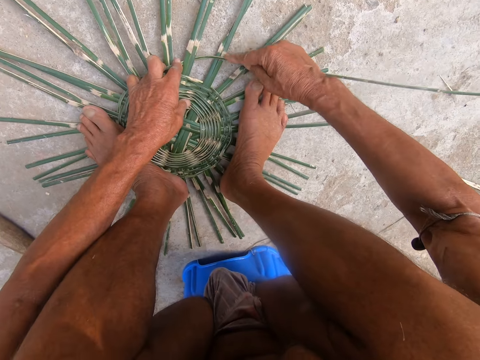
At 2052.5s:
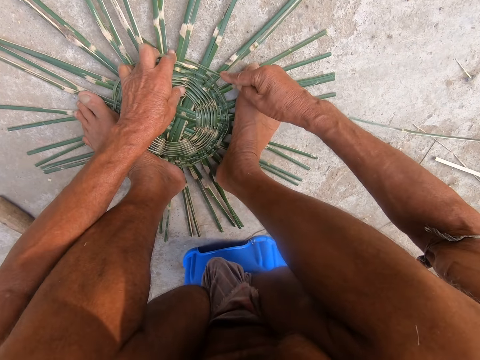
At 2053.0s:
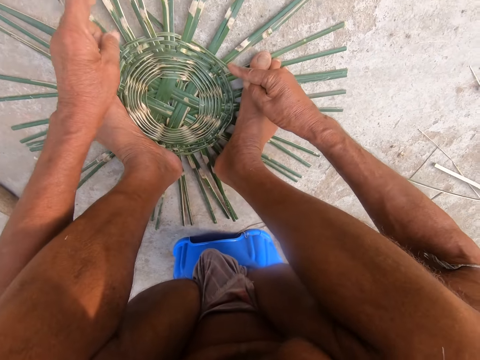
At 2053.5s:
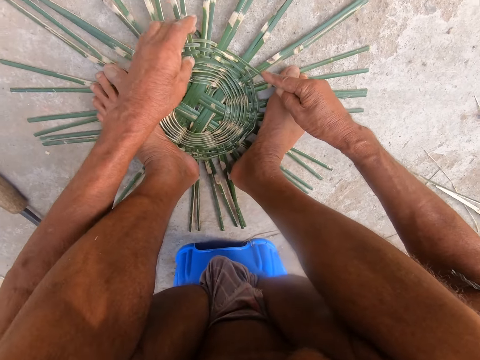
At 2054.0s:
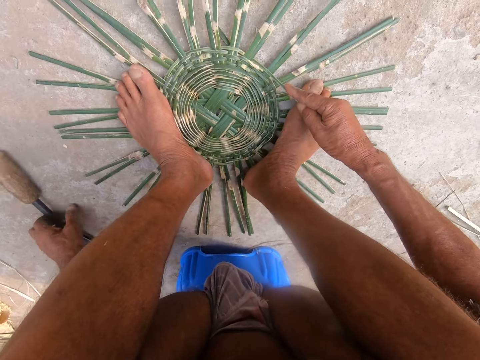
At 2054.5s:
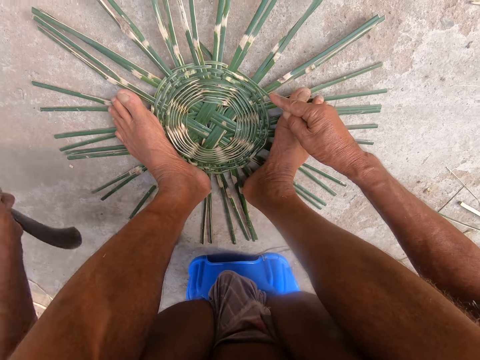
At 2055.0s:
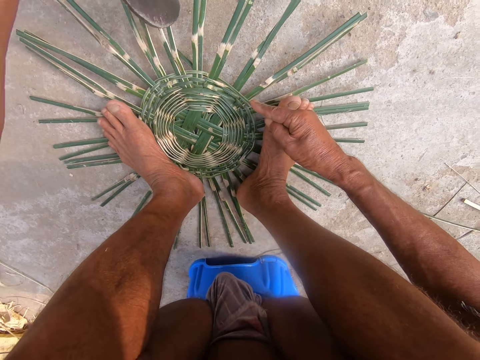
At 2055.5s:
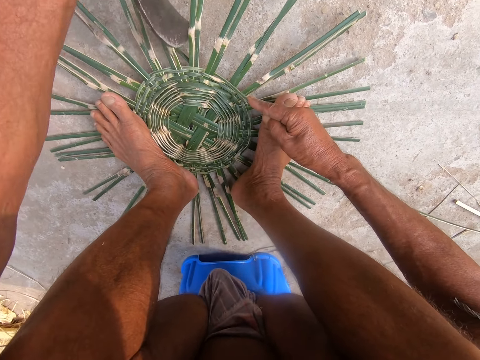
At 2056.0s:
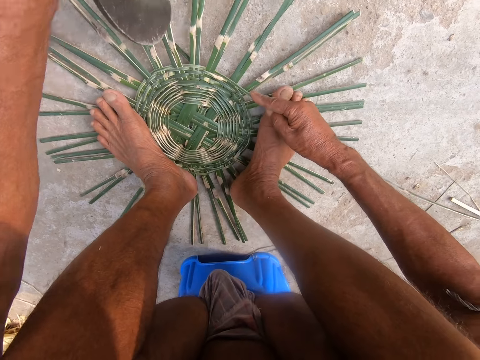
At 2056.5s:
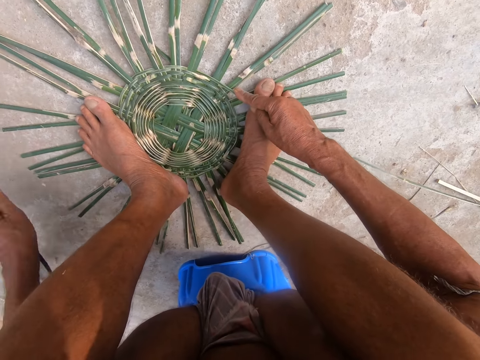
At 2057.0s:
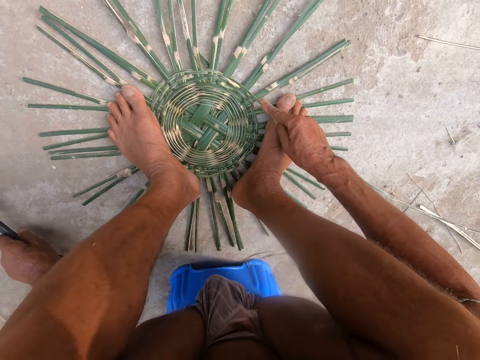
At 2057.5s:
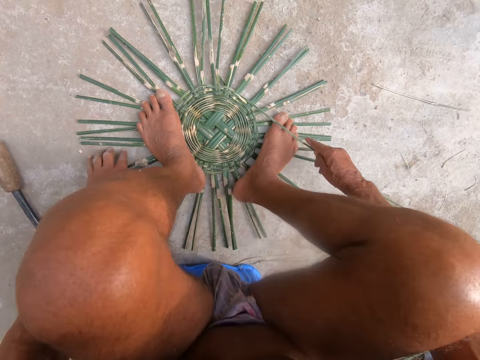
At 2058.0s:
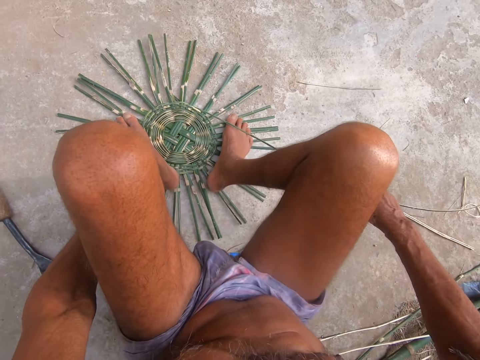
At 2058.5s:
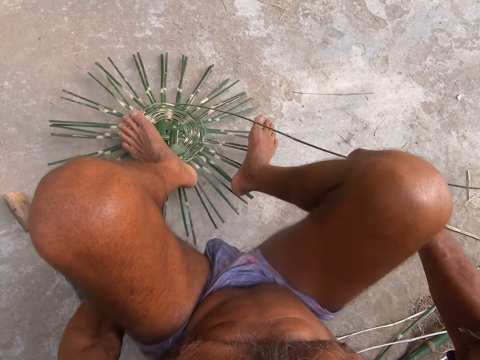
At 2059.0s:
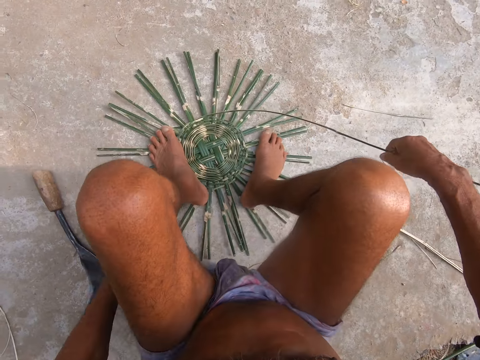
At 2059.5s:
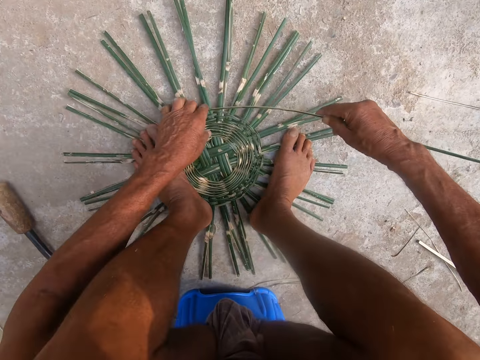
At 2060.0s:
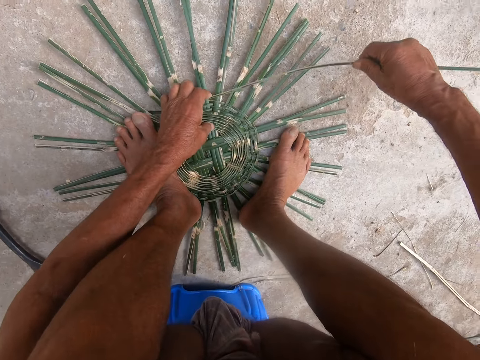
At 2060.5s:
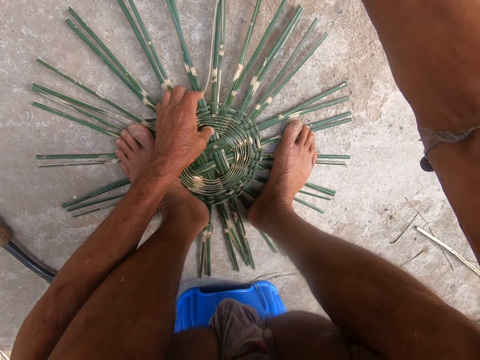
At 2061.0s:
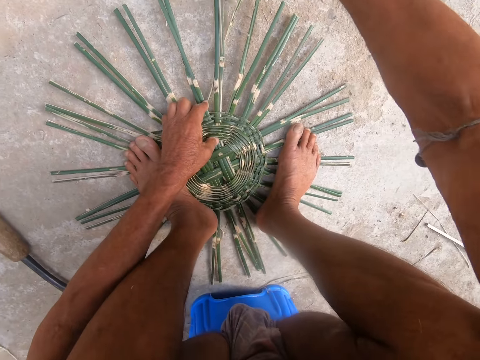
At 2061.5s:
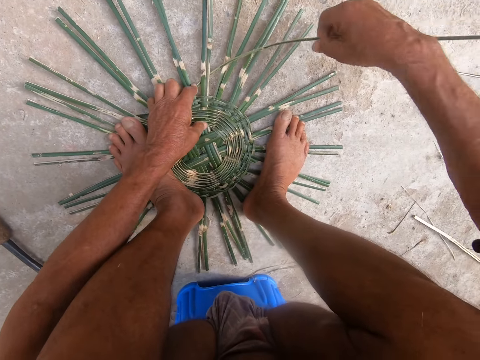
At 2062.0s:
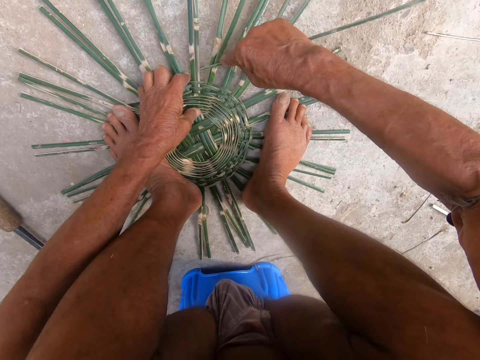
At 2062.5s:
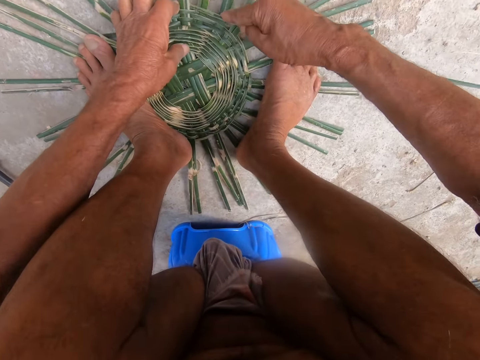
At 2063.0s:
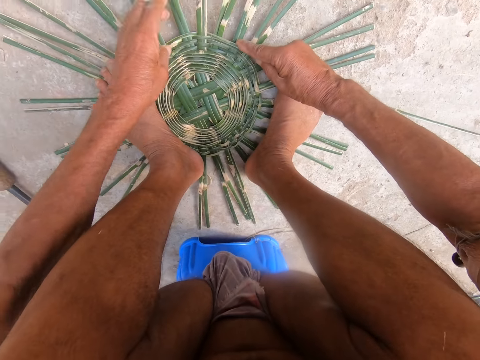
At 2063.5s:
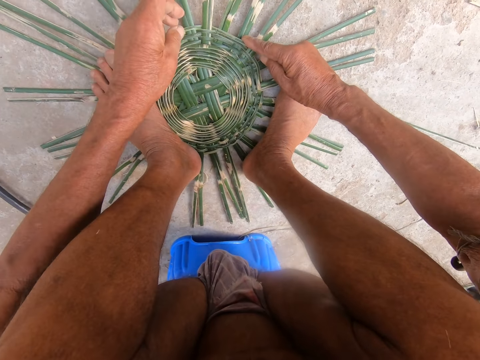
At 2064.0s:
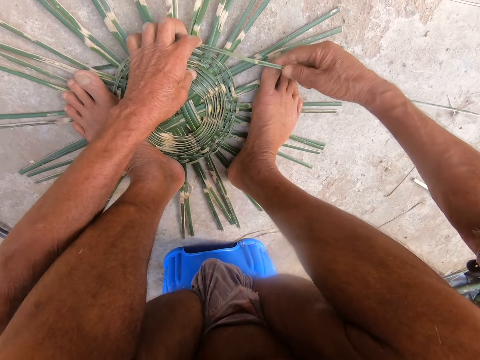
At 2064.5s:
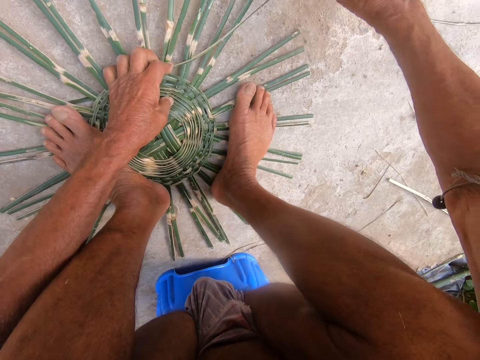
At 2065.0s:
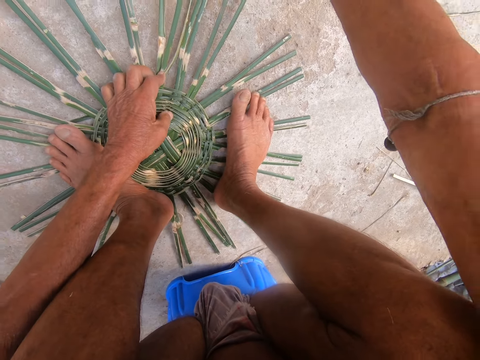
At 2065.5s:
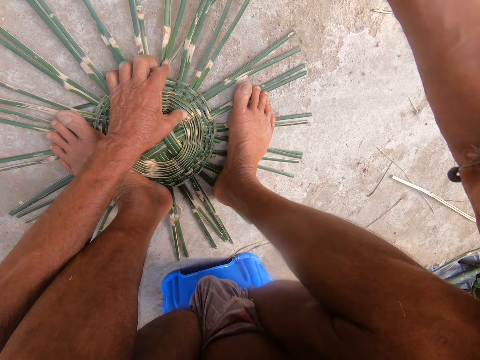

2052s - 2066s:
The camera wearer picks up the scraper from the ground with his left hand. He hits the basket with the scraper in his left hand. He cuts sisal. He drops the scraper on the ground with his left hand. He turns the basket on the ground with his right hand. He weaves the basket with the bamboo strip in both hands.

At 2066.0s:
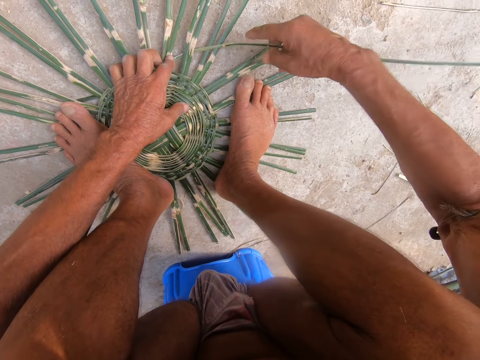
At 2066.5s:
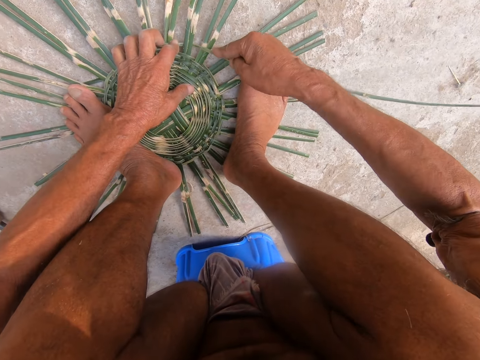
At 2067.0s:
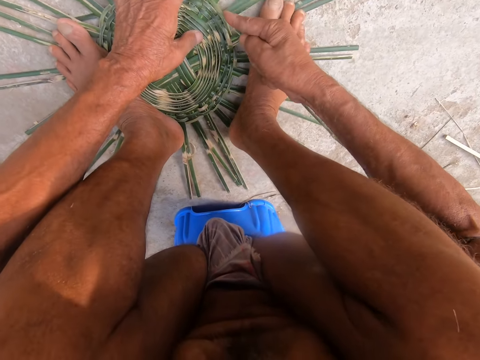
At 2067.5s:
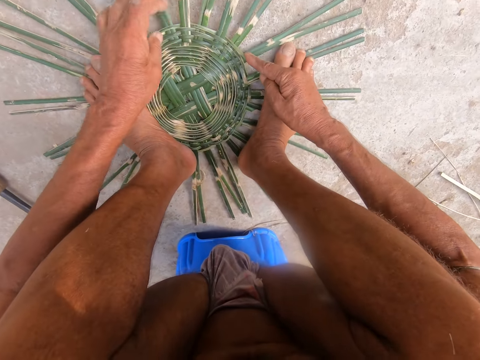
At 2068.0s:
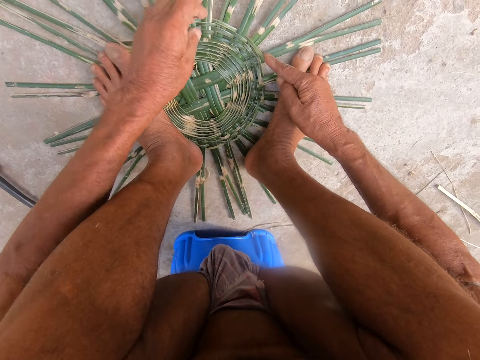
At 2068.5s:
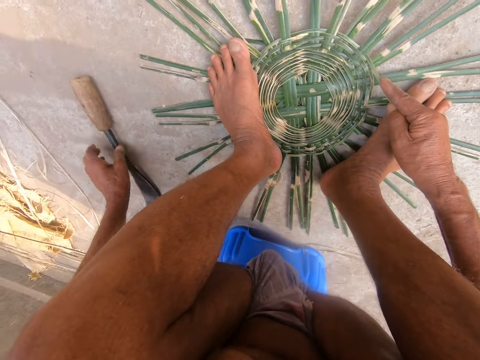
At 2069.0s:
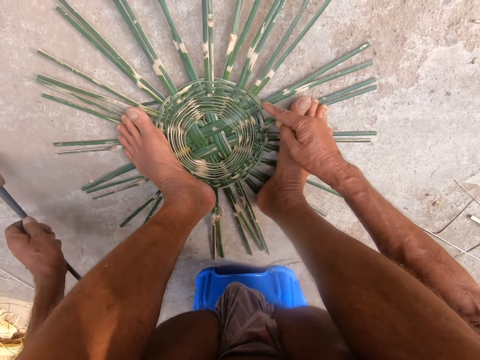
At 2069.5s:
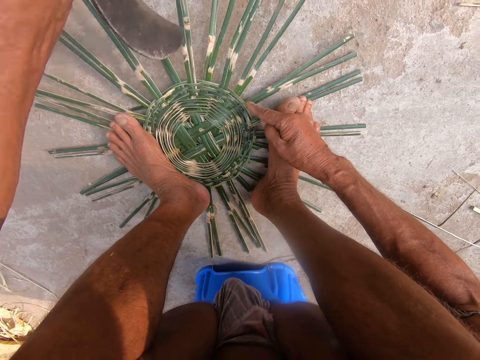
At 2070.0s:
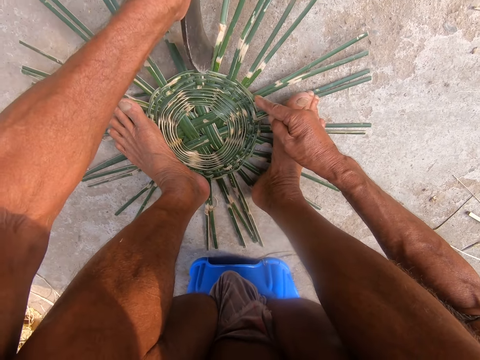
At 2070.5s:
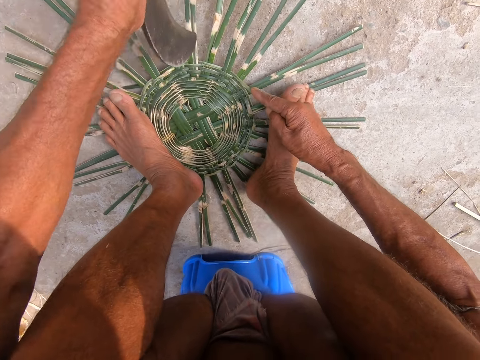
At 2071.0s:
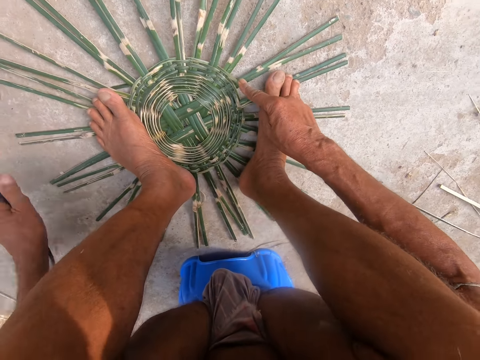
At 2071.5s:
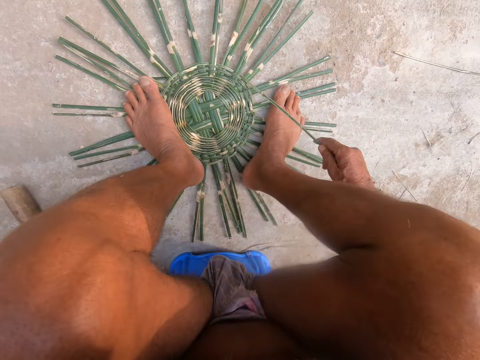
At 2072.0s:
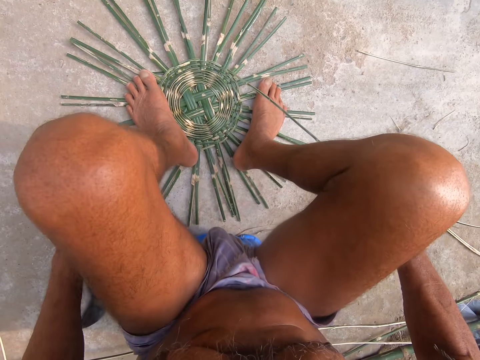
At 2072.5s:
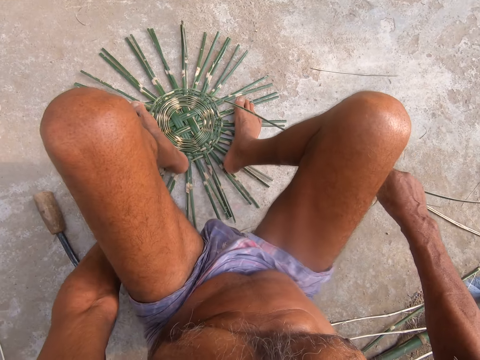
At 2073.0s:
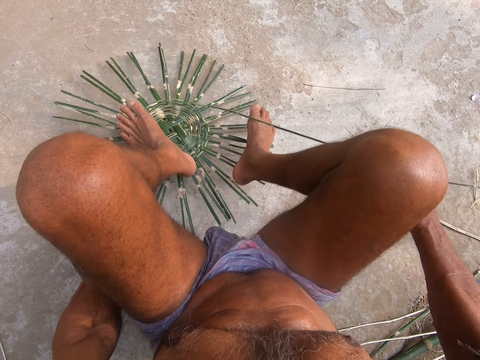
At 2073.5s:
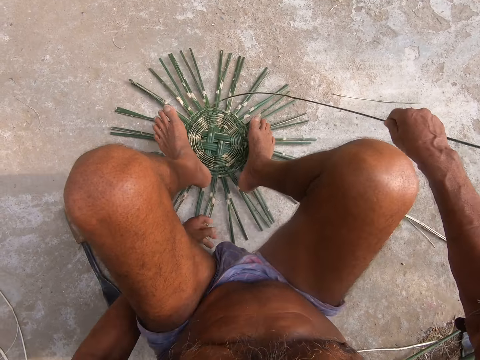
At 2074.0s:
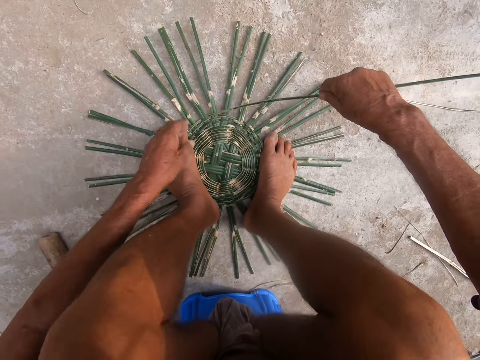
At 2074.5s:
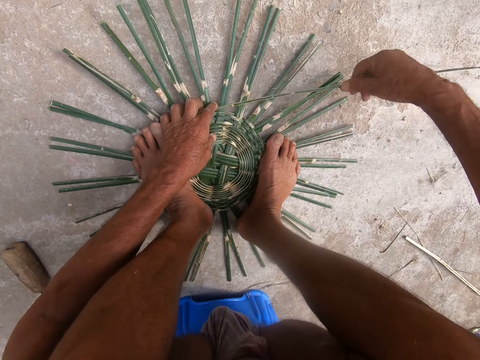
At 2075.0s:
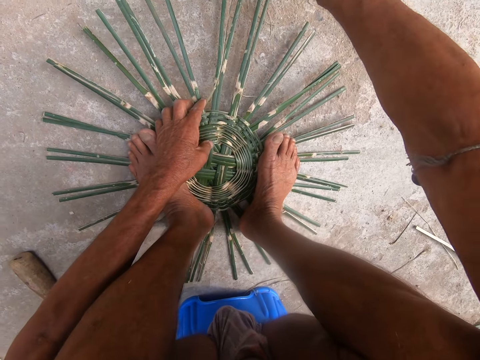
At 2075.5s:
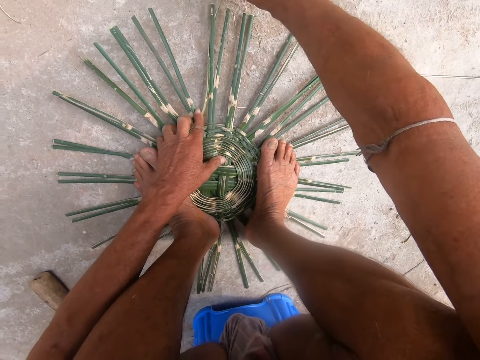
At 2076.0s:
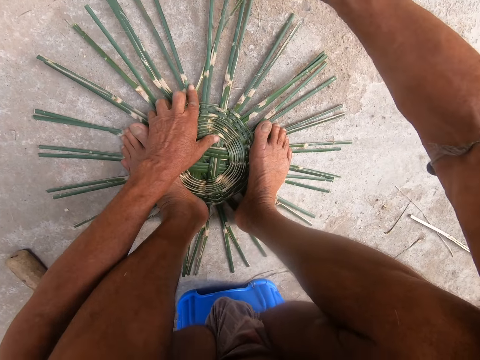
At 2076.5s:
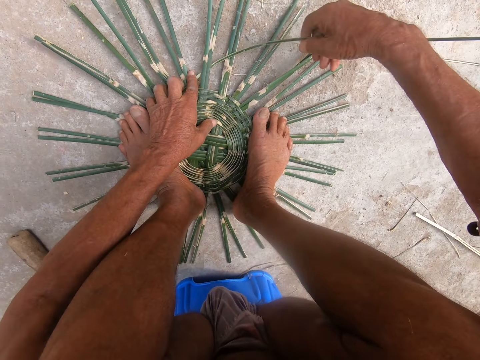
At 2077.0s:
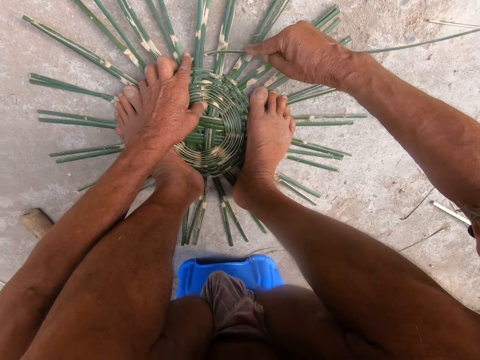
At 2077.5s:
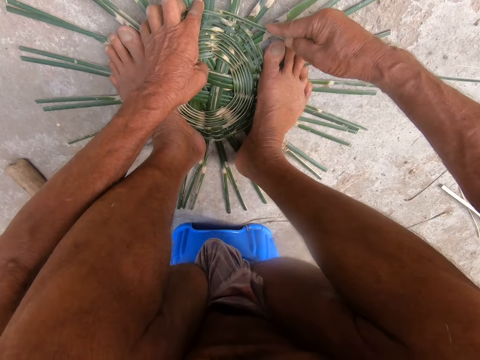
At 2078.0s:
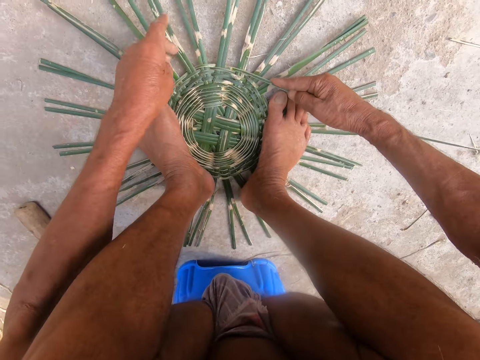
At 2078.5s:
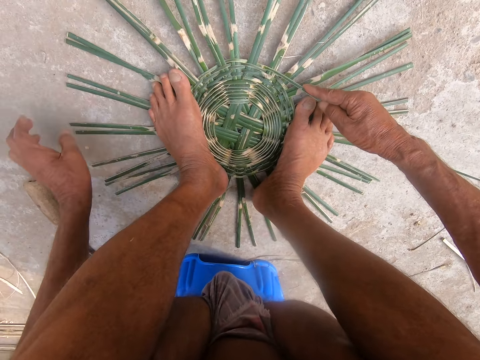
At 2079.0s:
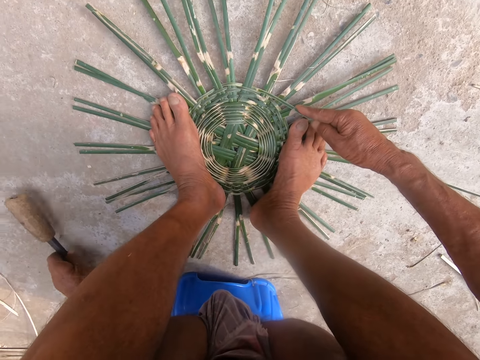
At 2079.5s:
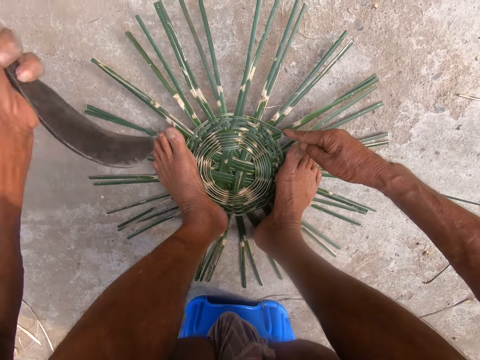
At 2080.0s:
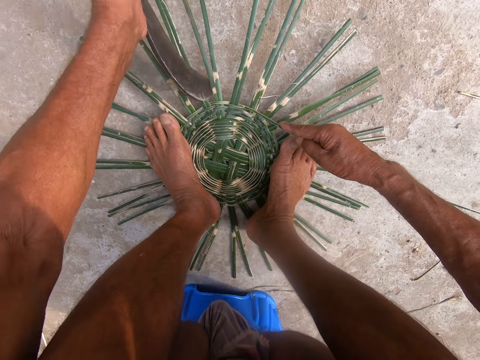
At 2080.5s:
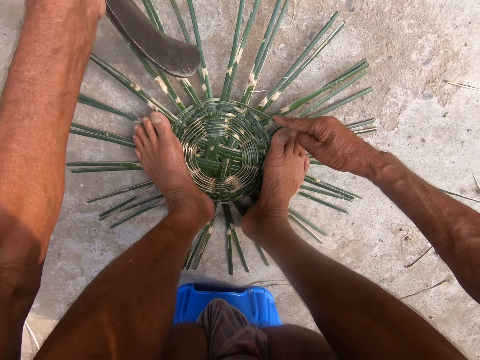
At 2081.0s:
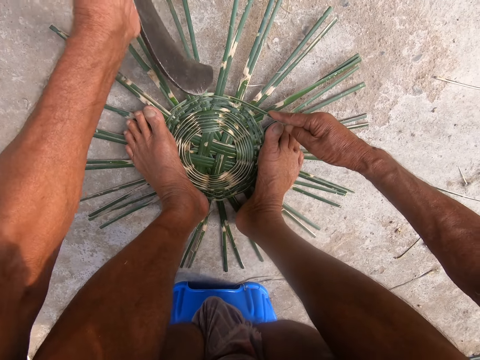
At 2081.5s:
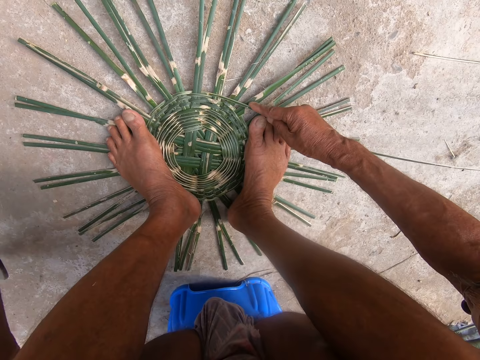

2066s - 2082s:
The camera wearer picks up the scraper from the ground with his left hand. He hits the basket with the scraper in his left hand. He cuts sisal. He drops the scraper on the ground with his left hand. He turns the basket on the ground with his right hand. He weaves the basket with the bamboo strip in both hands. He picks up the scraper from the ground with his left hand. He hits the basket with the scraper in his left hand. He cuts the sisal.
